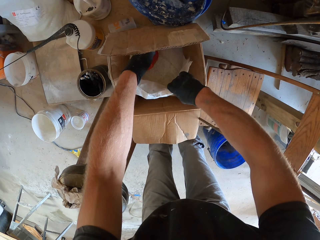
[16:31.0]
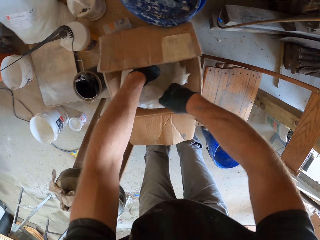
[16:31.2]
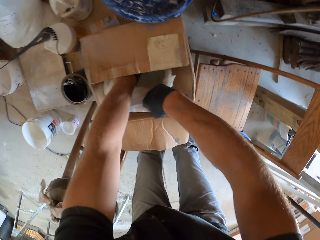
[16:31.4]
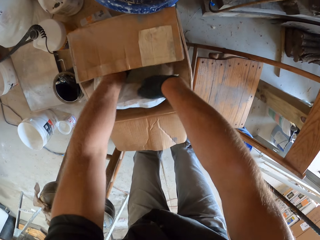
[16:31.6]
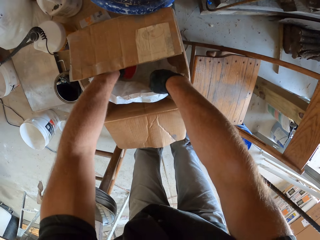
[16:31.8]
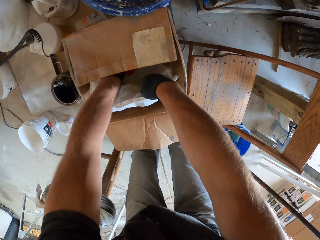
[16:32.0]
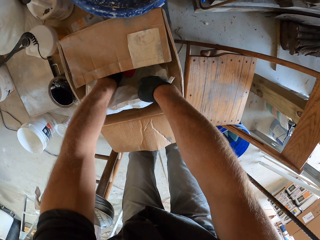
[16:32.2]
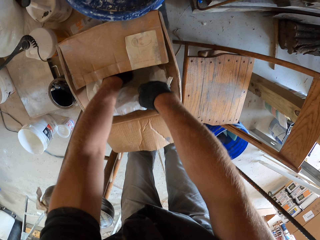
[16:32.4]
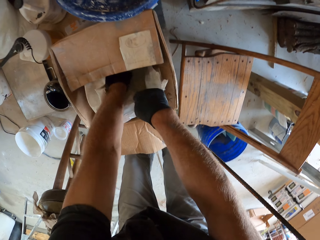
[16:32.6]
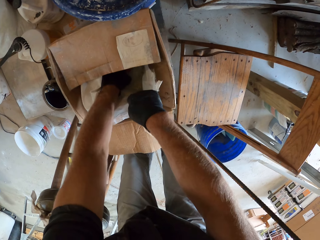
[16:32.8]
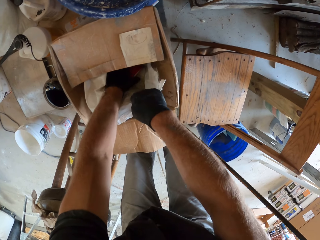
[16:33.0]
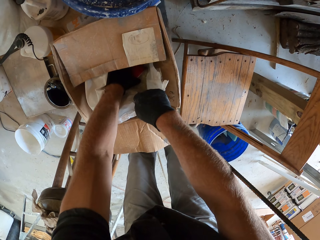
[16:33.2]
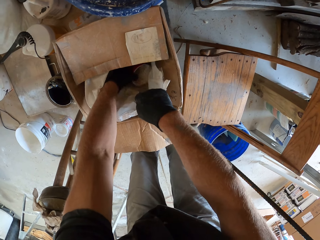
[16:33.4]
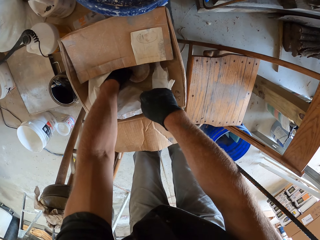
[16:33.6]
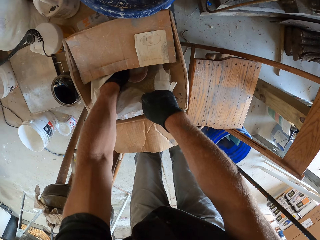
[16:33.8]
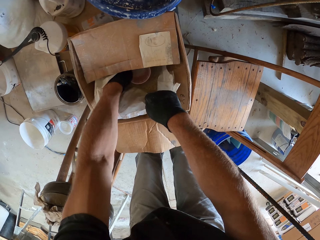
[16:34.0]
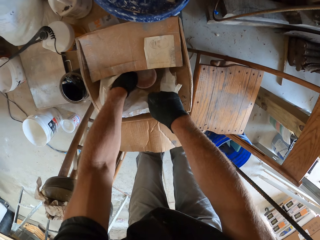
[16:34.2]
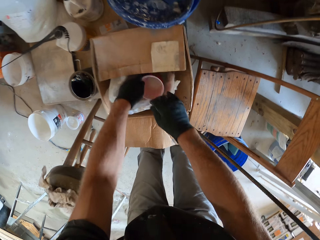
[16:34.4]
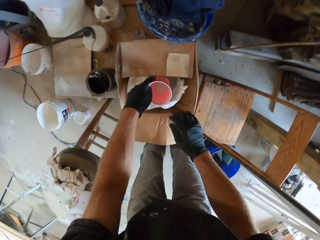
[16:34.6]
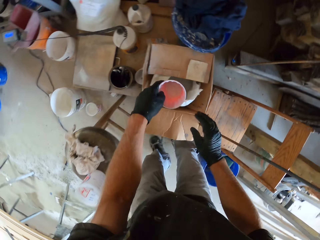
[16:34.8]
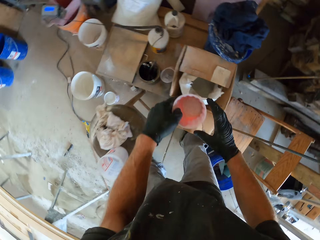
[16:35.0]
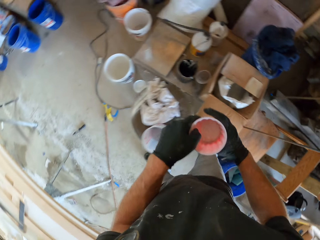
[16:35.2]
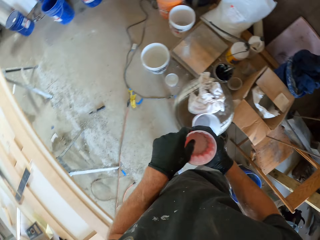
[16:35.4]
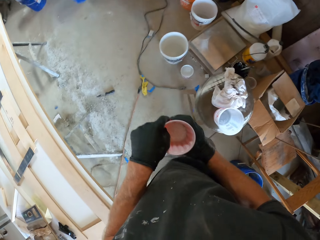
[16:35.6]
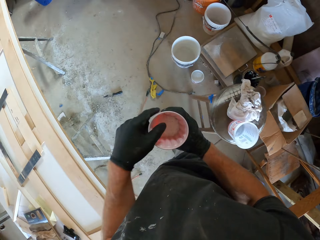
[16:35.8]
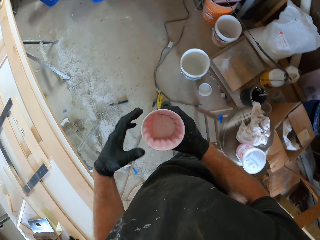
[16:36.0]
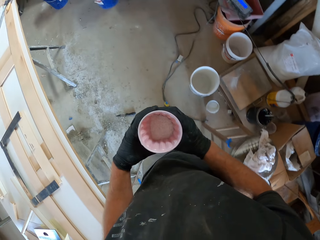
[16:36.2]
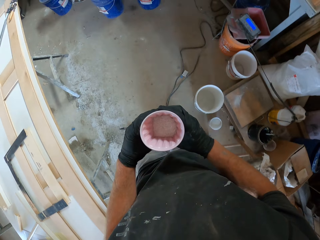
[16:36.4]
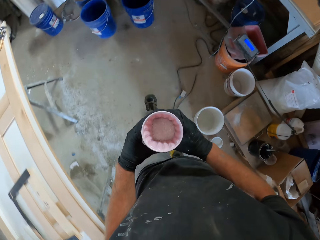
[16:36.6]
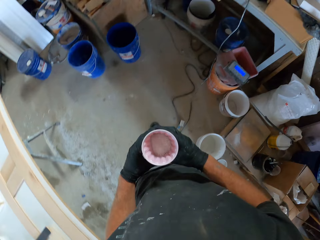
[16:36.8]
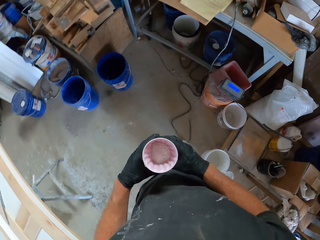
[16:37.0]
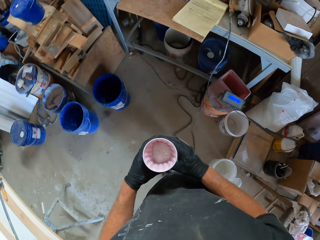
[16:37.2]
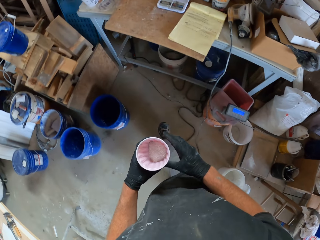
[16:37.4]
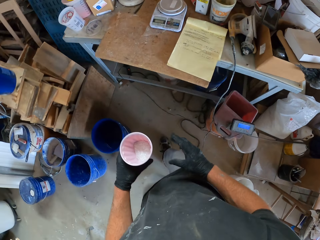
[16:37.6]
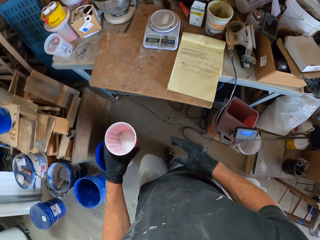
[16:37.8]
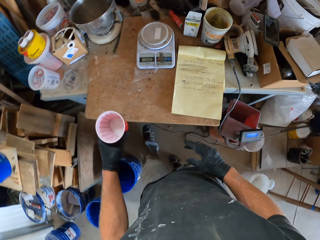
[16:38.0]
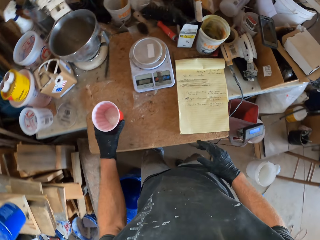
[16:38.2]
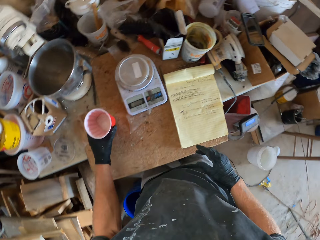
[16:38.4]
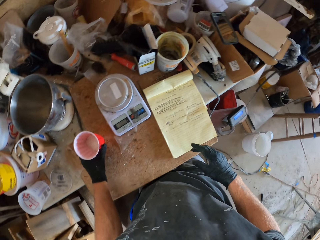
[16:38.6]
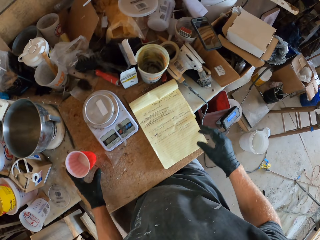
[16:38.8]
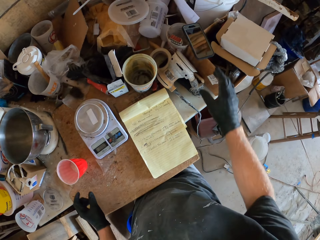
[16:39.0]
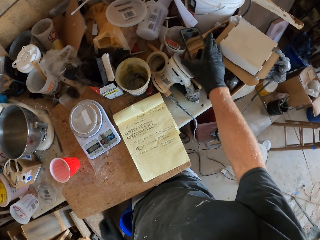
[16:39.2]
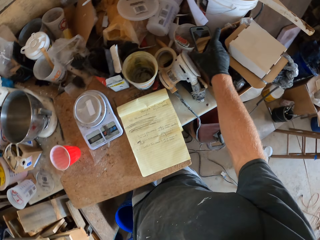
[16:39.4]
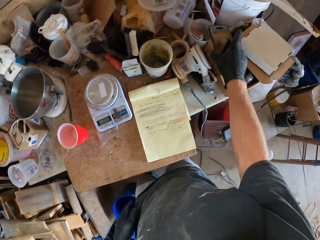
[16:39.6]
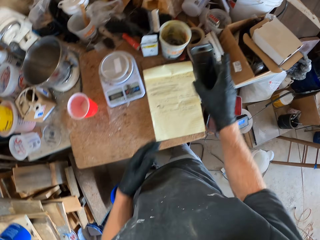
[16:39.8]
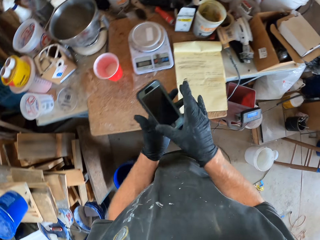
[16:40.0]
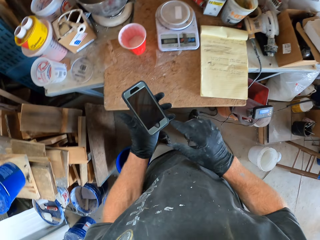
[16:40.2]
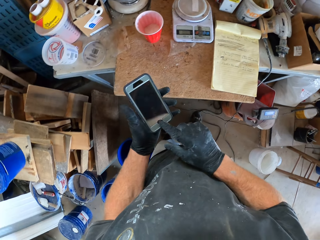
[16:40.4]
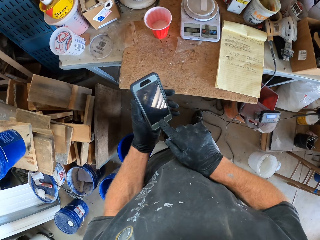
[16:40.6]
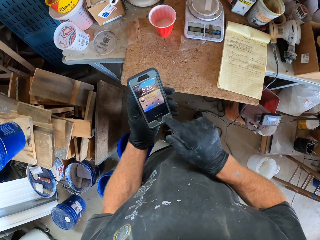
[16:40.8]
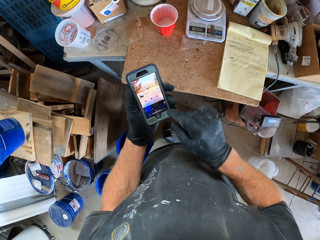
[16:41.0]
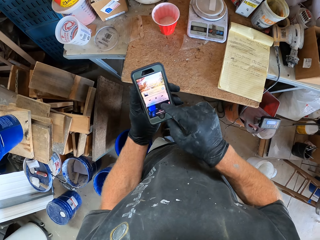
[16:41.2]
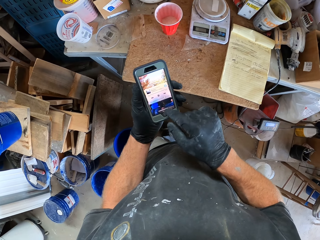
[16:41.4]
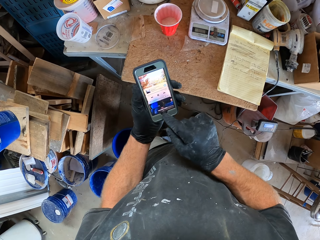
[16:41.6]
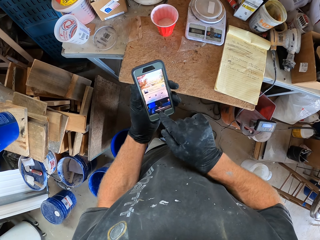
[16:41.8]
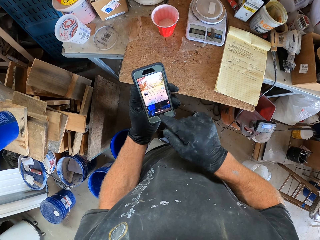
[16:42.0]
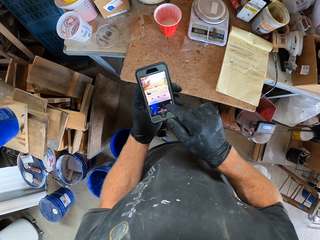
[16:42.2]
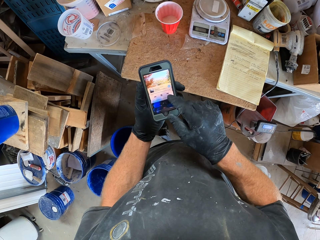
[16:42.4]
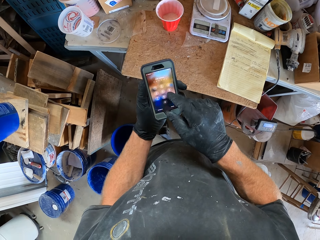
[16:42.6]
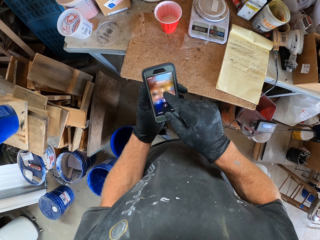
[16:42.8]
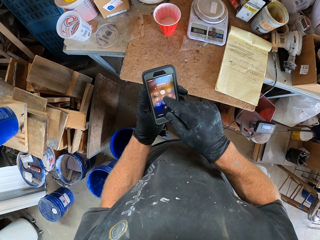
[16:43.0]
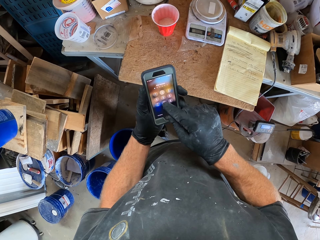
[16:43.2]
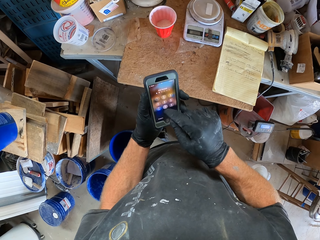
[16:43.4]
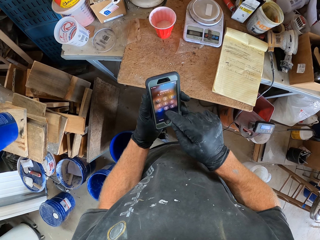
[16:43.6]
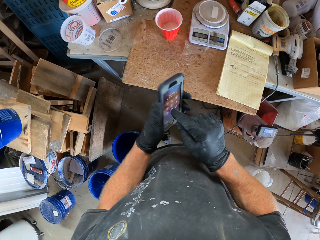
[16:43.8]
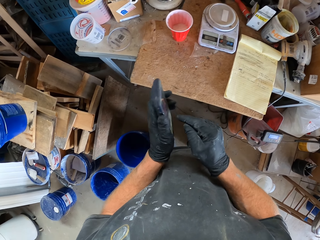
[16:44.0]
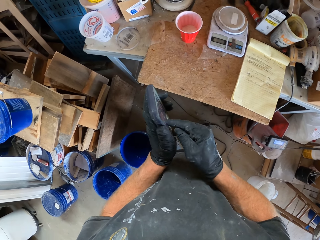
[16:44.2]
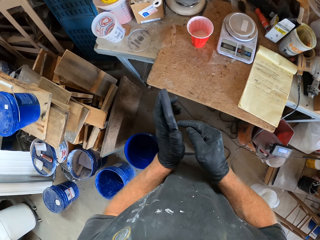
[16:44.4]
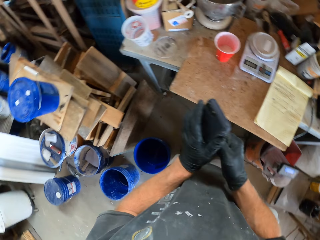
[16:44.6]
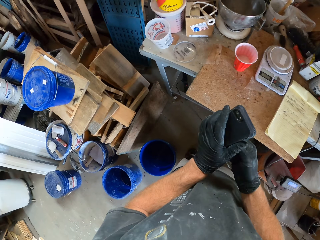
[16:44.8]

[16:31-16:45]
The camera wearer passes the container of white cement from his left hand to his right hand. He moves towards the table with the container of white cement in his left hand. He drops the container of white cement on the table. He picks up a phone beside a pack. He passes the phone from his right hand to his left hand. He operates the phone.

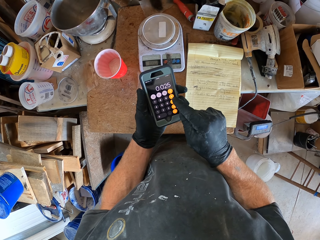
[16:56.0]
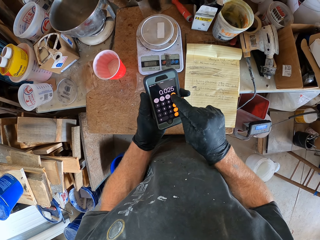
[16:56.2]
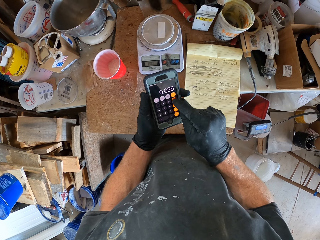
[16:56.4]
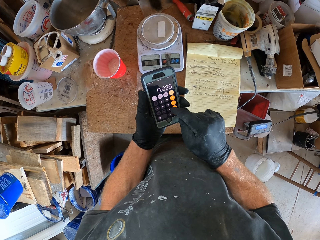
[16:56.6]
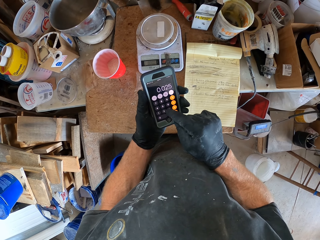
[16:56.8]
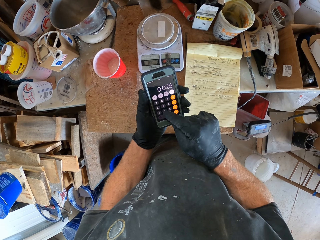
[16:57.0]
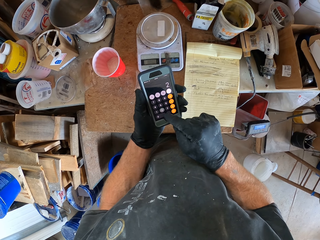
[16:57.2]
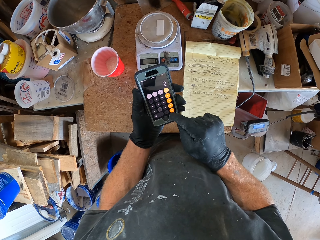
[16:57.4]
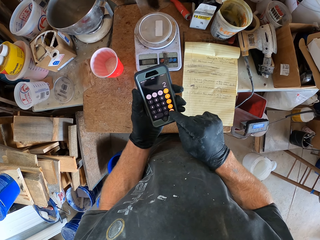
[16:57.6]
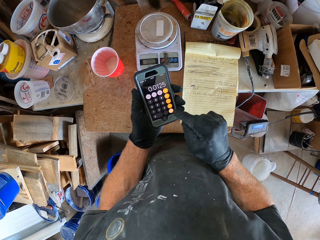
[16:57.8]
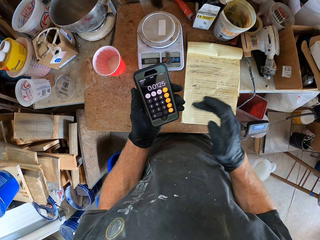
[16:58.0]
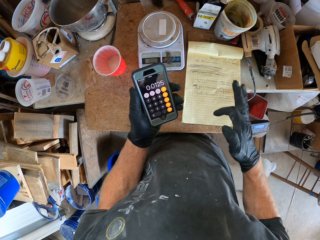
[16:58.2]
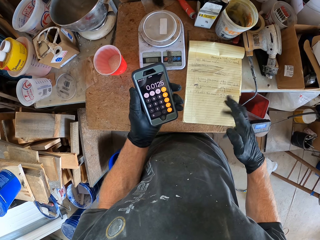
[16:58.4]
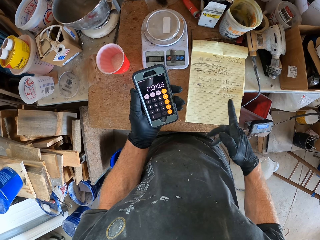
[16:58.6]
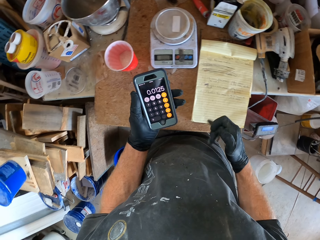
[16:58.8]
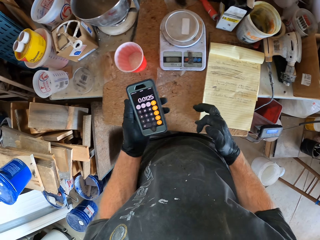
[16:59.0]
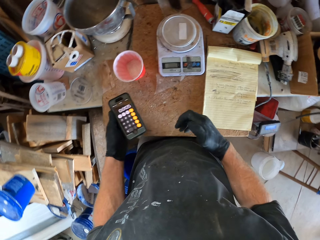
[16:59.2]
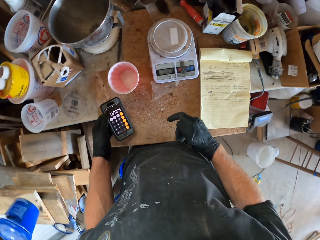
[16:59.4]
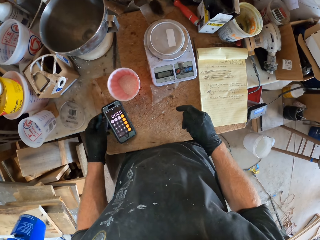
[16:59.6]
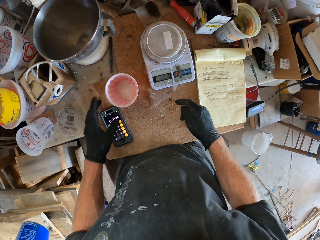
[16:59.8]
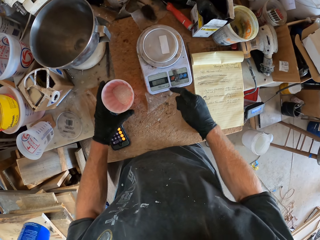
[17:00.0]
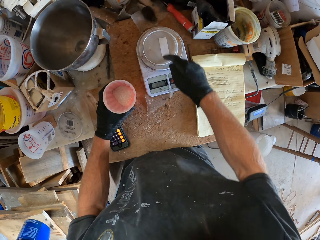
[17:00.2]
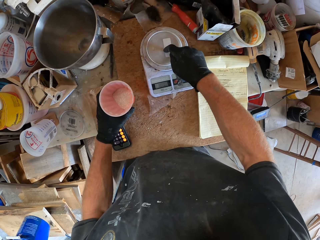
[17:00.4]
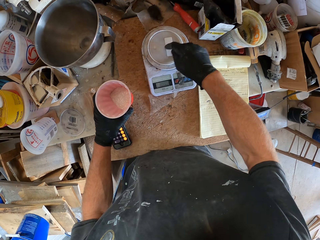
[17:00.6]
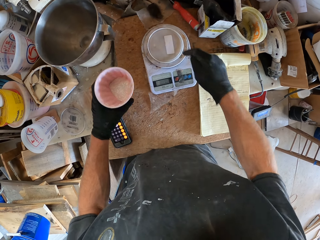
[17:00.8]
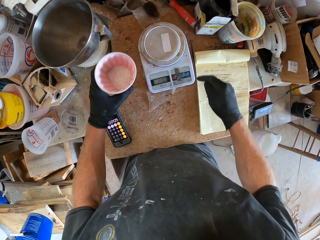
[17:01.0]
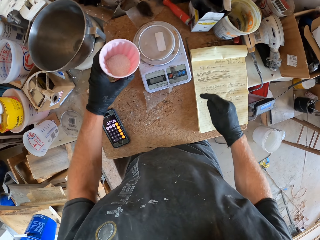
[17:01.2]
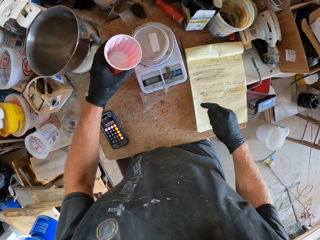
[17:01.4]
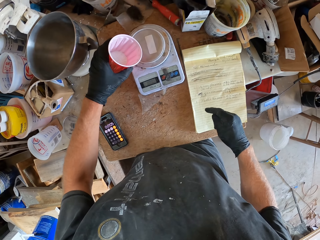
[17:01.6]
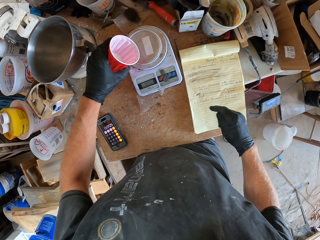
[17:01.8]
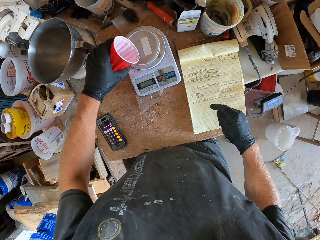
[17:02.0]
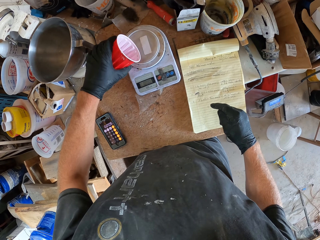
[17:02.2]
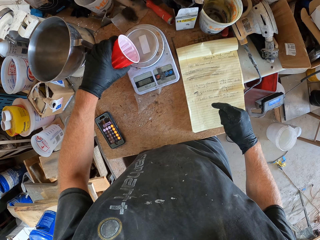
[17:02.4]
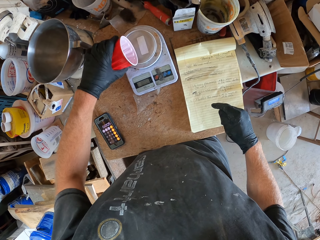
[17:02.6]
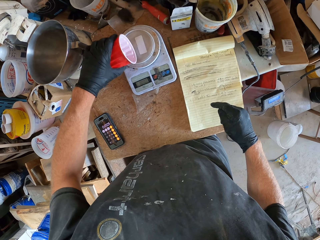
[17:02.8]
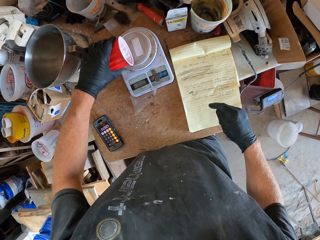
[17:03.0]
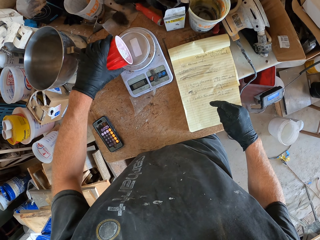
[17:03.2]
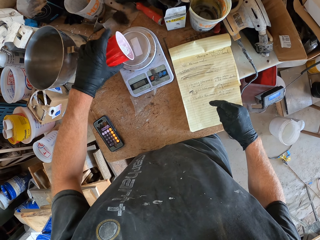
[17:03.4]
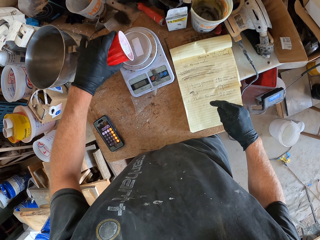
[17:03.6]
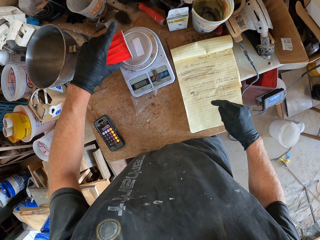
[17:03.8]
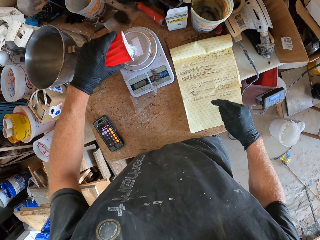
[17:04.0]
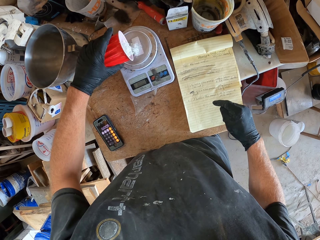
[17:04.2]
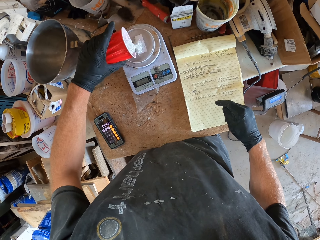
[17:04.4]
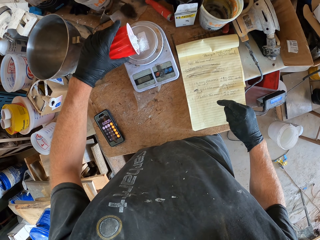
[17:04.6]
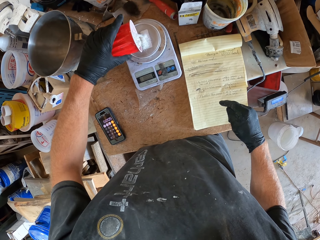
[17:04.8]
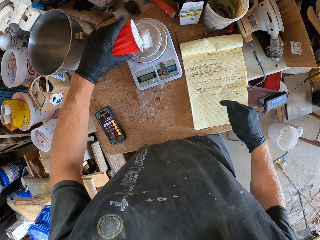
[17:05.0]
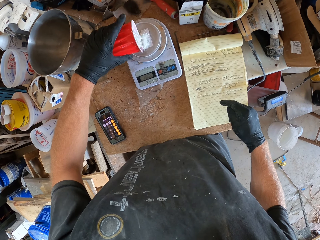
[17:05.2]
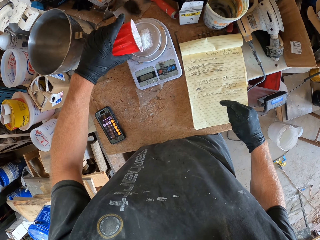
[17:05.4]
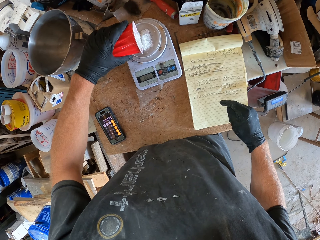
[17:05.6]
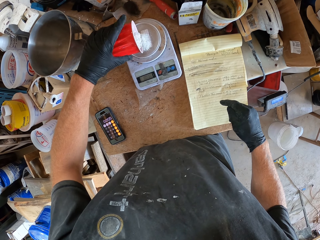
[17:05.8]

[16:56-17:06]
The camera wearer drops the phone on the table with his left hand. He operates the weighing scale with his right hand. He carries the container of white cement with his left hand from the table. He touches the lid on the weighing scale with his right hand. He pours the white cement from the container into the lid on the weighing scale with his left hand.
